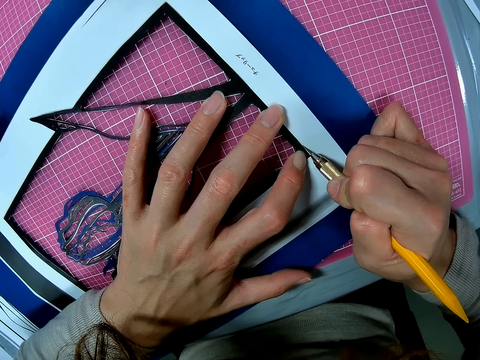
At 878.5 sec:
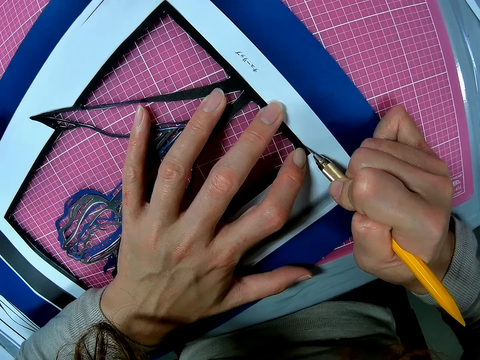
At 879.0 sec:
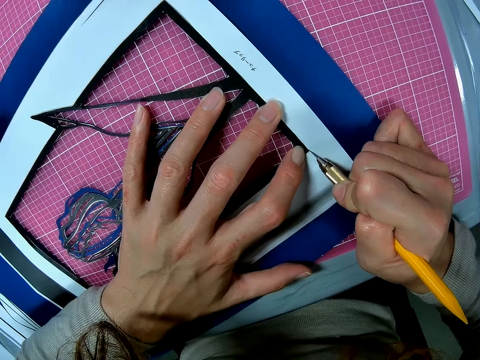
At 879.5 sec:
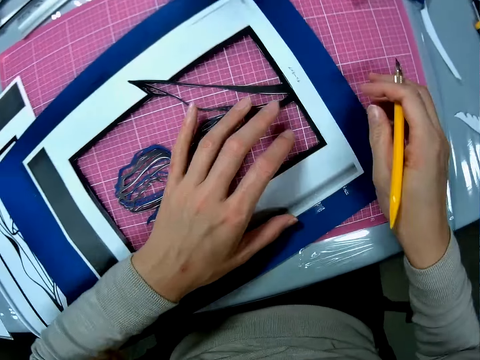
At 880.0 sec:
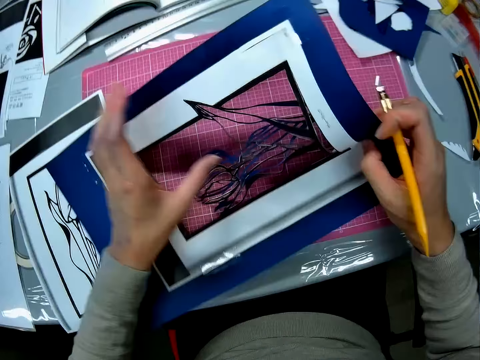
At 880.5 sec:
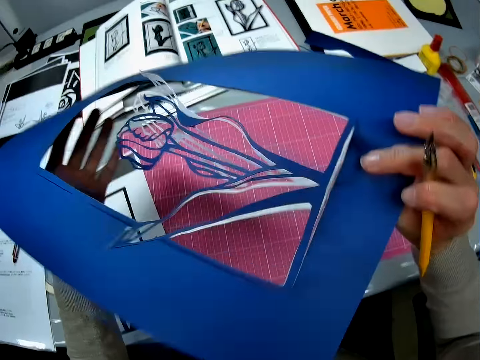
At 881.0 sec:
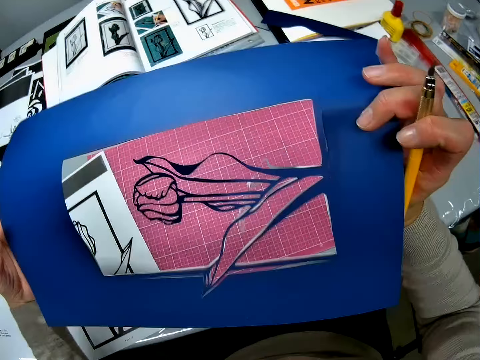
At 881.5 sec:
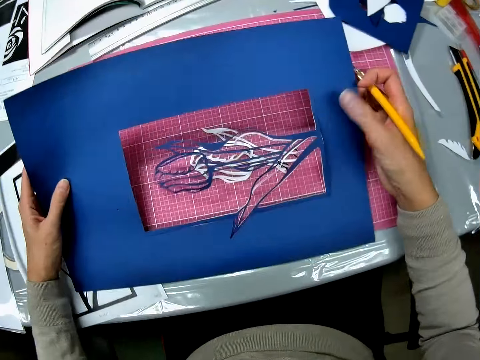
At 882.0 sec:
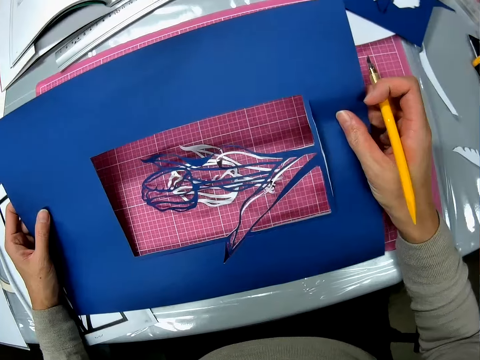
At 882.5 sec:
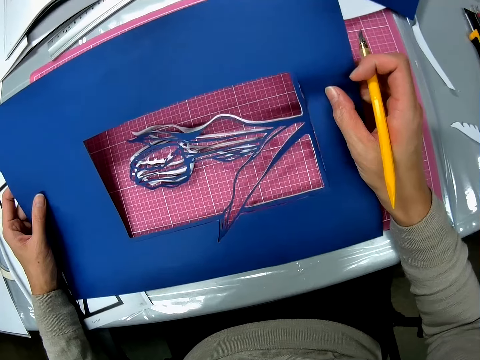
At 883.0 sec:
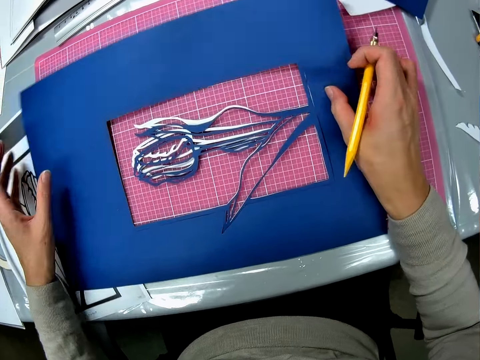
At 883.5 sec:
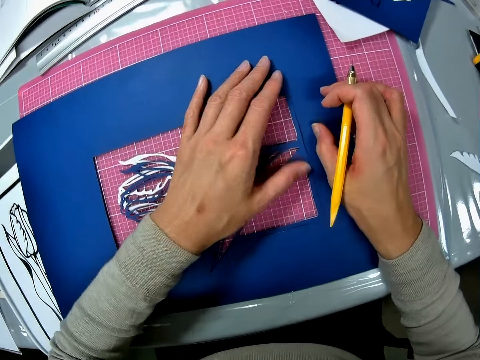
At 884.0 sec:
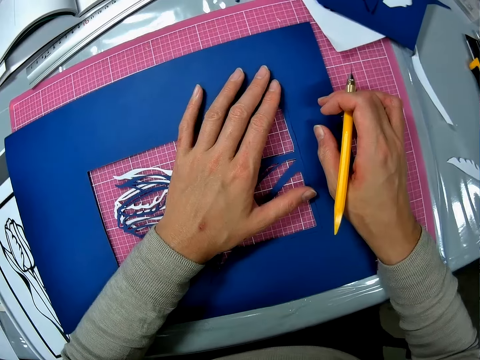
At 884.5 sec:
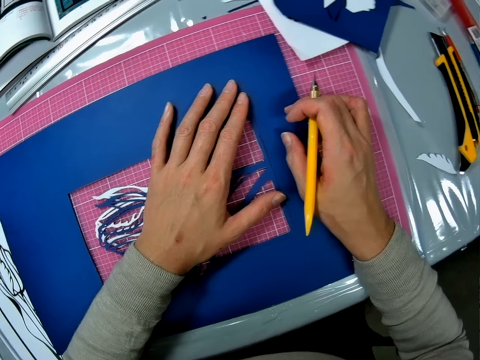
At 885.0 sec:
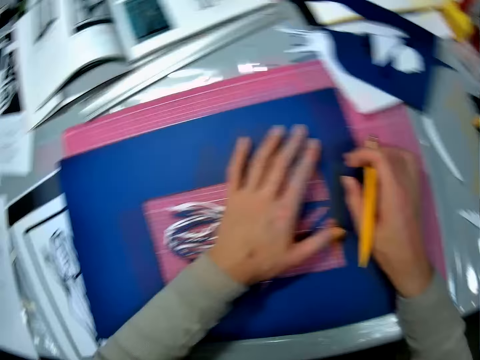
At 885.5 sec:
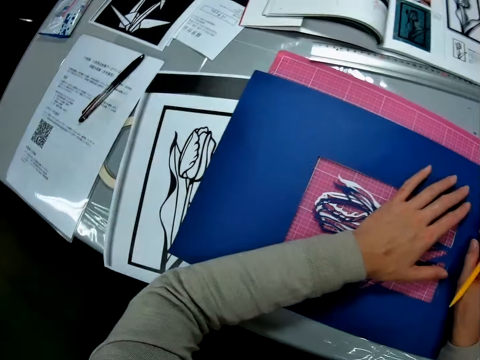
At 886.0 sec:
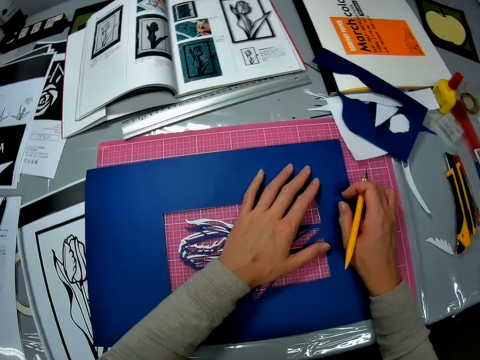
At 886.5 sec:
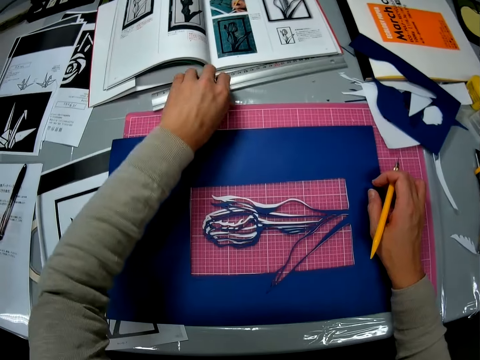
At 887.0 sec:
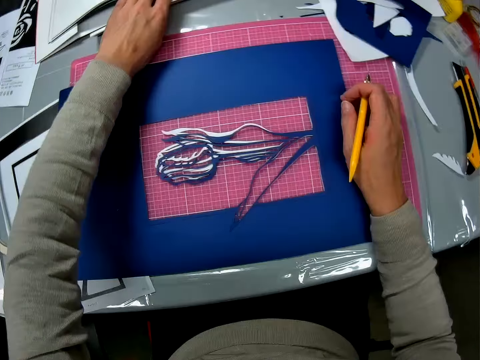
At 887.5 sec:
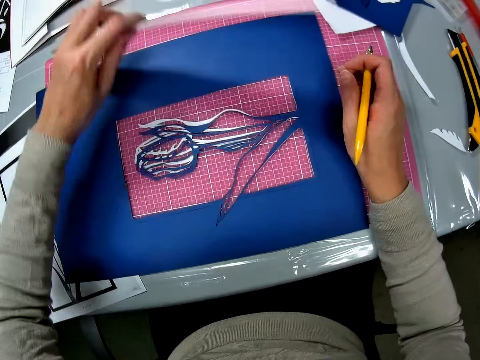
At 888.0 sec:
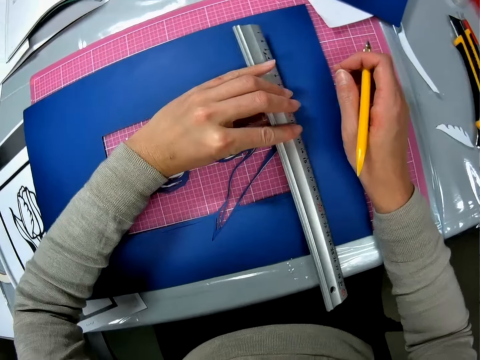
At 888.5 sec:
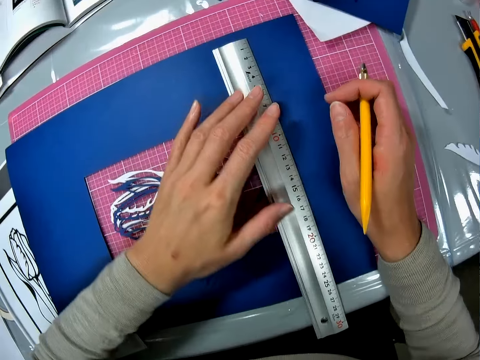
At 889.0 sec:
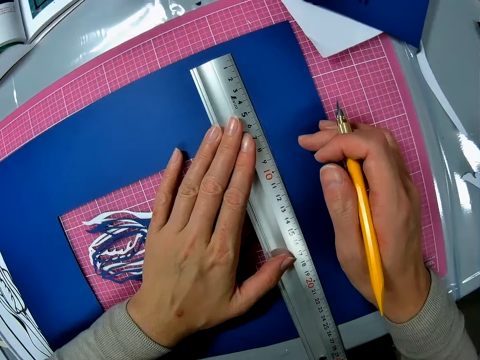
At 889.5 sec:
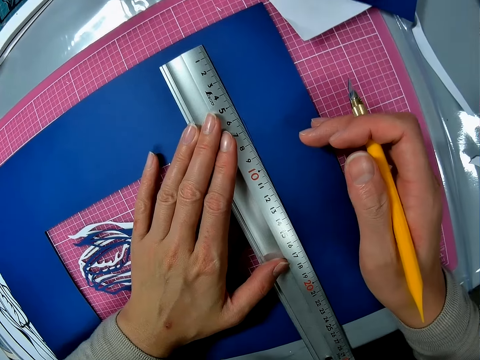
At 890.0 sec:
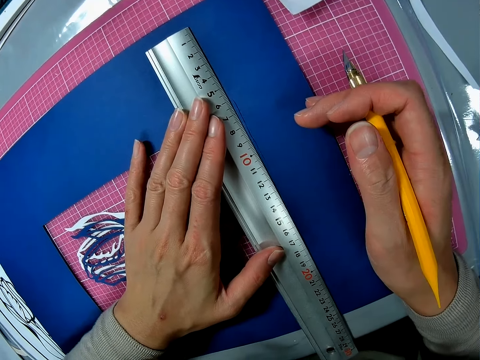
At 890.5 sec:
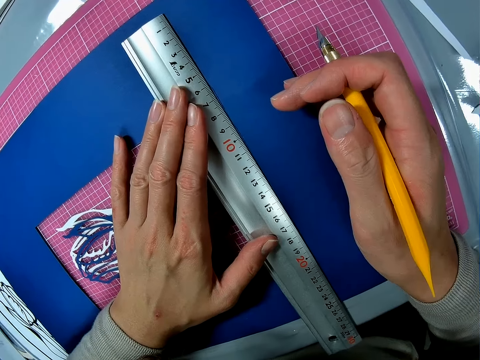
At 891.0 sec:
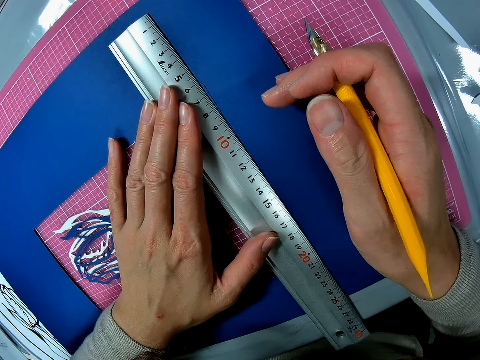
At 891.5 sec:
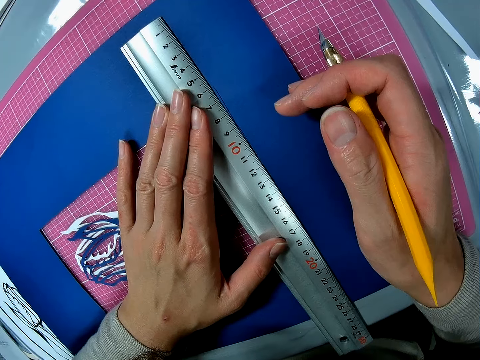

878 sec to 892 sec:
The camera wearer adjusts a paper. They flip the drawing paper on a cutting mat with a hand. They drop the paper on the table. They look around the table. They pick up a measuring ruler from the table. They place the ruler on the paper. They measure the drawing paper with the measuring ruler.

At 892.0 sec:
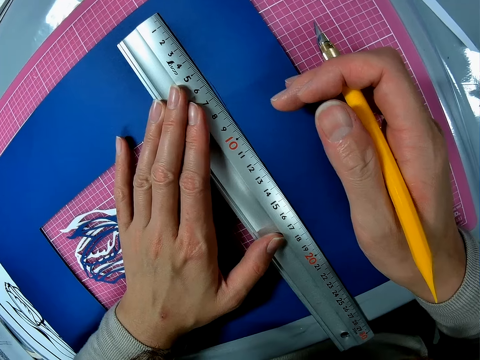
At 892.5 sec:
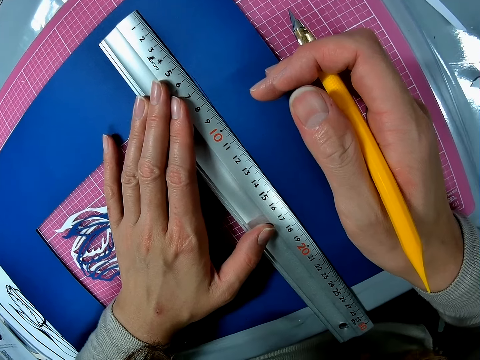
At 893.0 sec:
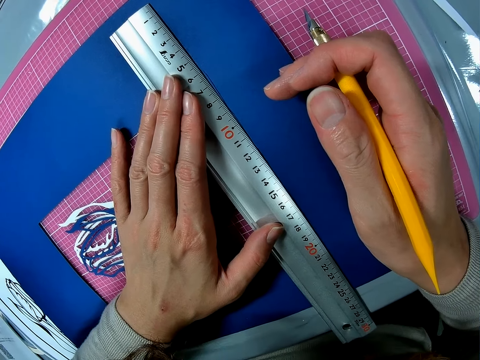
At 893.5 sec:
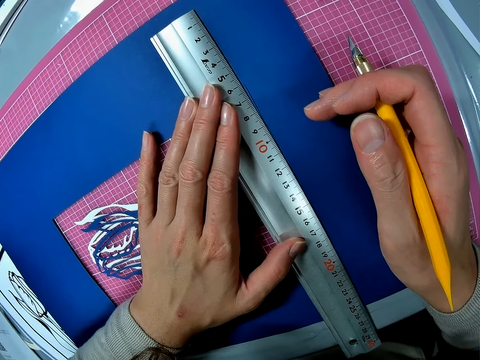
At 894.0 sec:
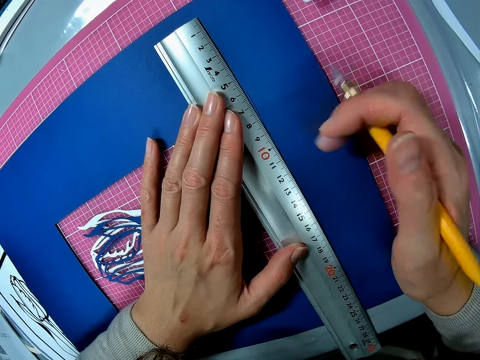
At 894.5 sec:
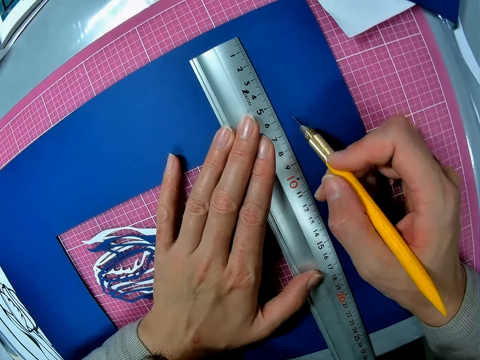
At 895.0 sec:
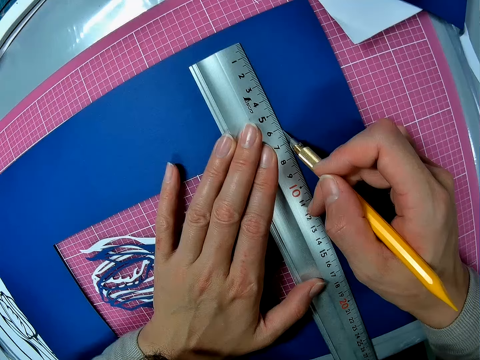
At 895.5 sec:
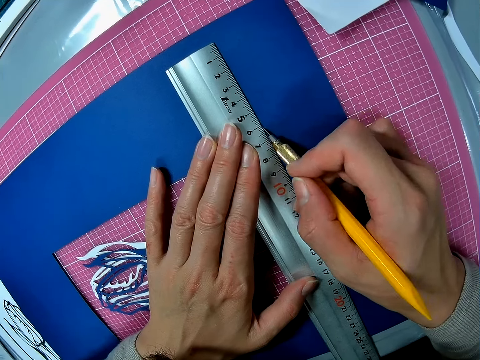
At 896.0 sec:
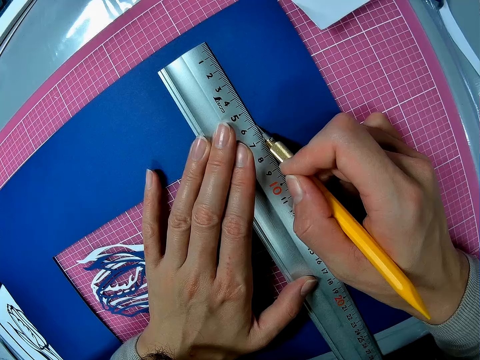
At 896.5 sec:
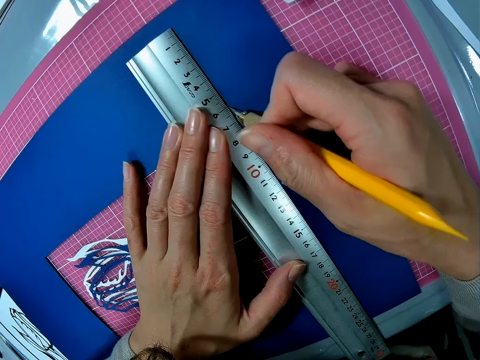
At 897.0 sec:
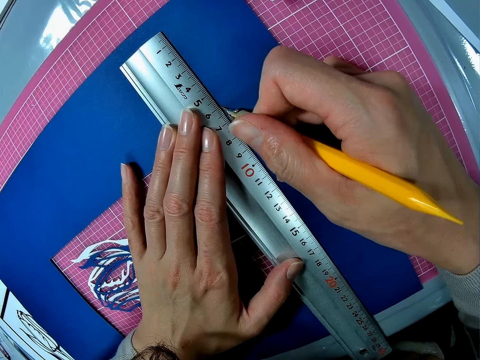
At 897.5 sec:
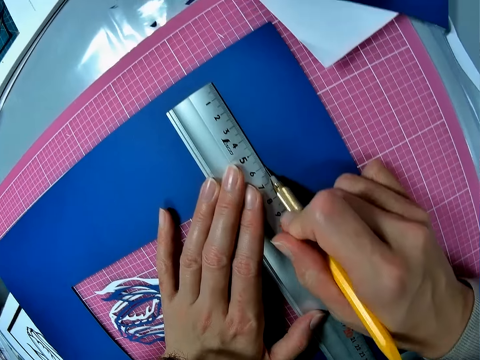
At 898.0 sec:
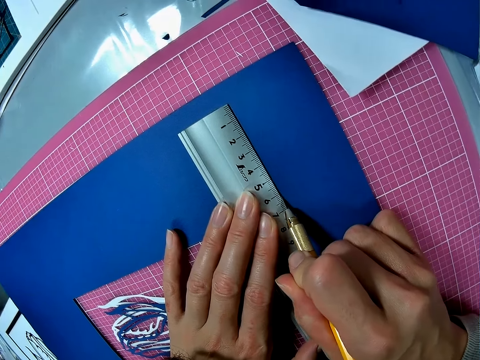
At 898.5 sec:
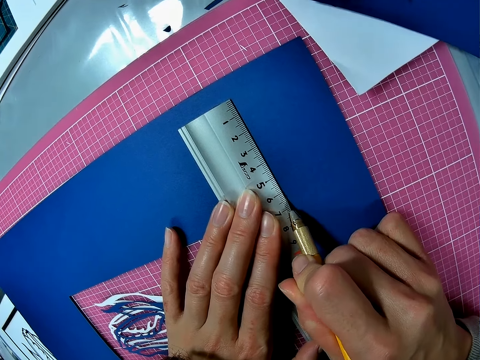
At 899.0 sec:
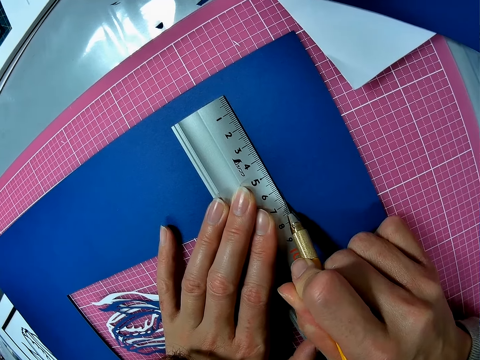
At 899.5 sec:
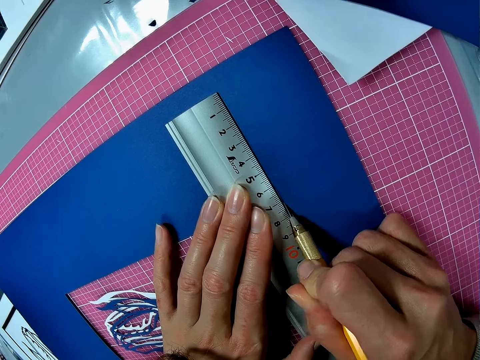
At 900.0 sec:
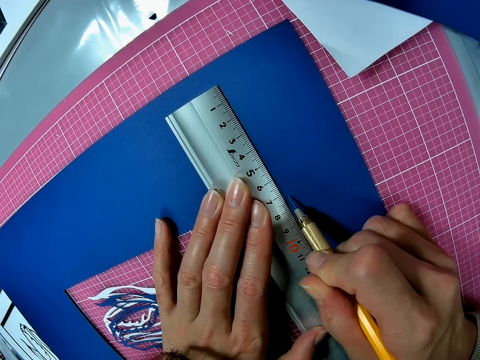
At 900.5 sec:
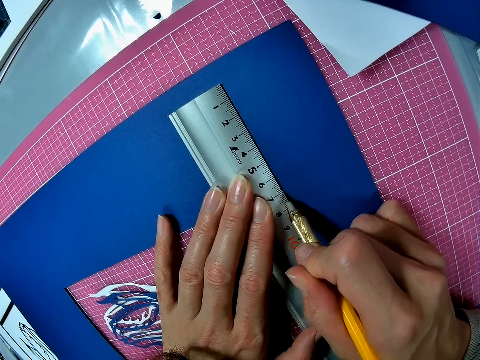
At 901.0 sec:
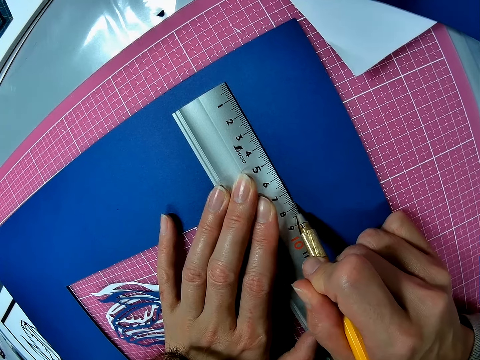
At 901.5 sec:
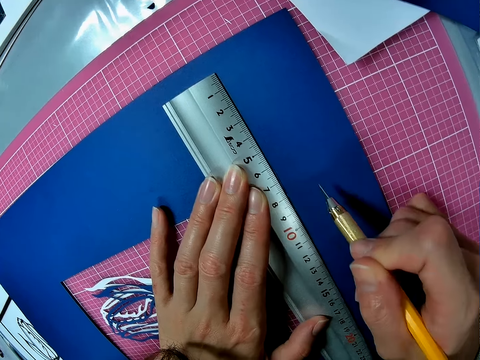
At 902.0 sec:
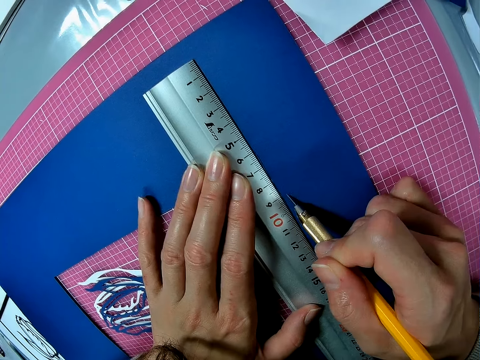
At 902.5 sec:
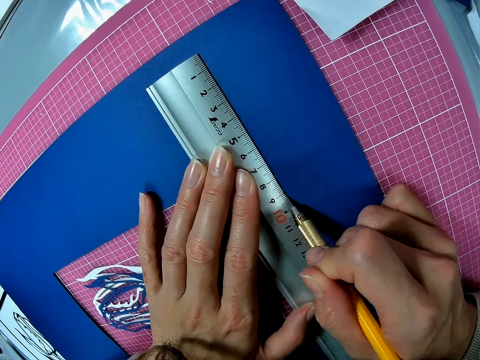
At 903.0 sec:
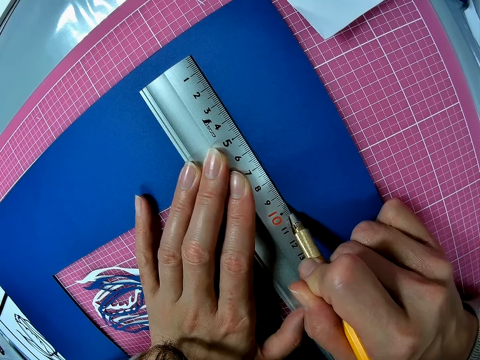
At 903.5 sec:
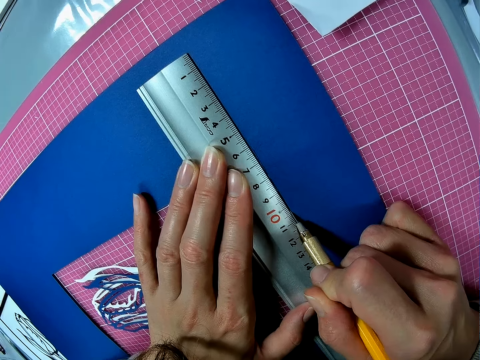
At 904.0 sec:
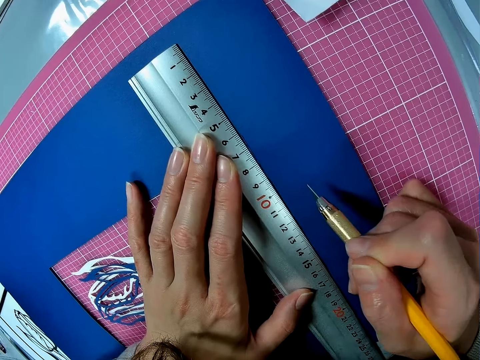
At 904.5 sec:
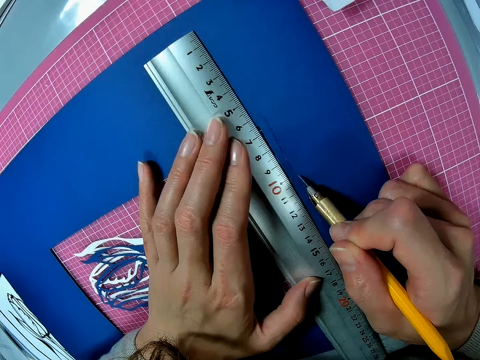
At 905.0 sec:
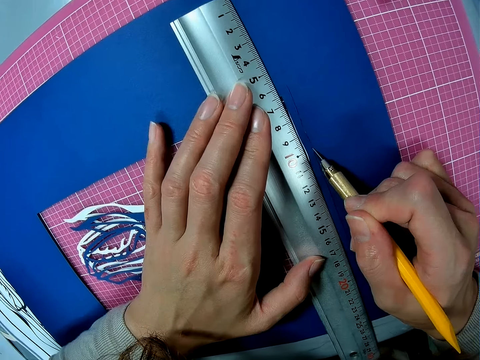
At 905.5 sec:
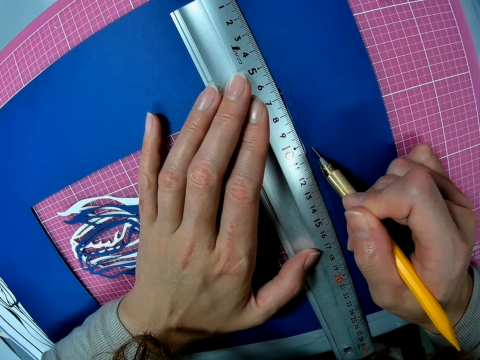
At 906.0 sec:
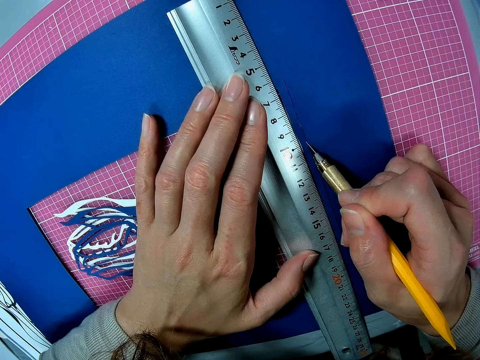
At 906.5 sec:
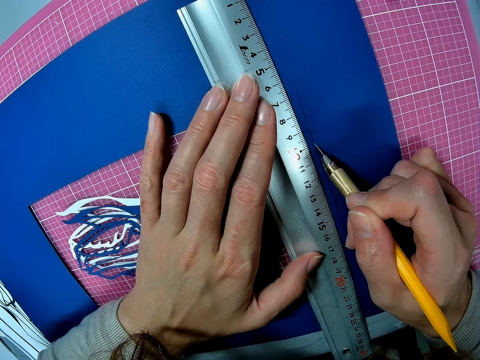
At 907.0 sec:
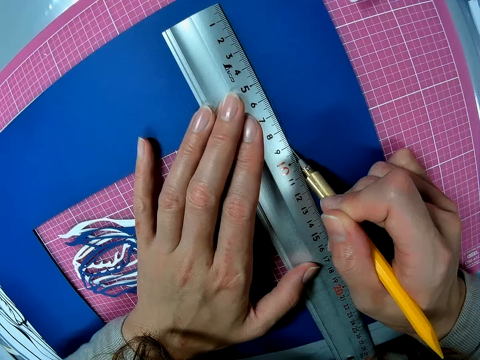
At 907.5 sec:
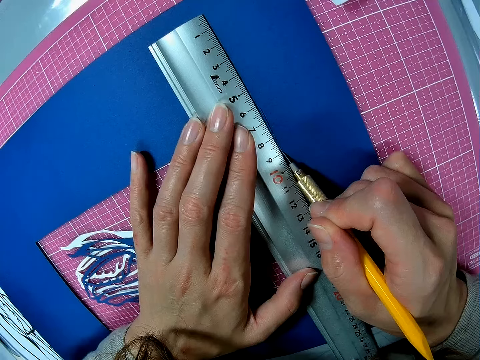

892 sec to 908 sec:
The camera wearer cuts a drawing paper with a craft knife. They adjust a measuring ruler on the drawing paper.
